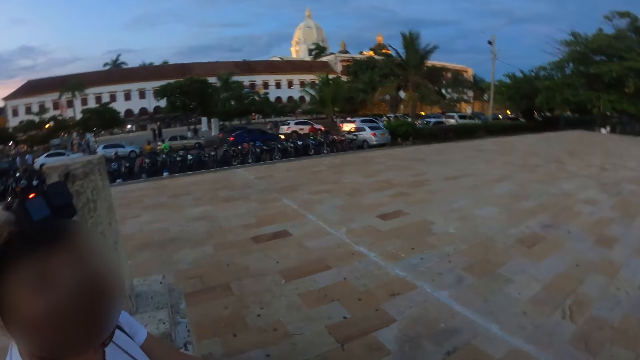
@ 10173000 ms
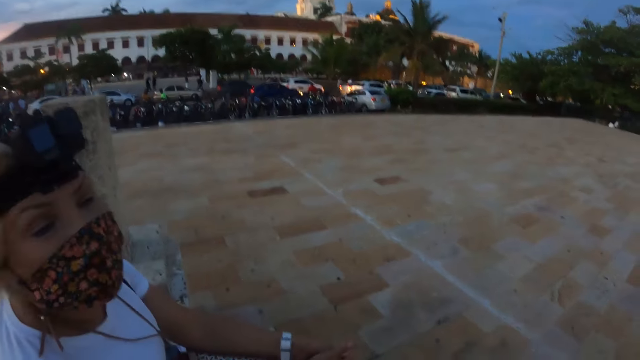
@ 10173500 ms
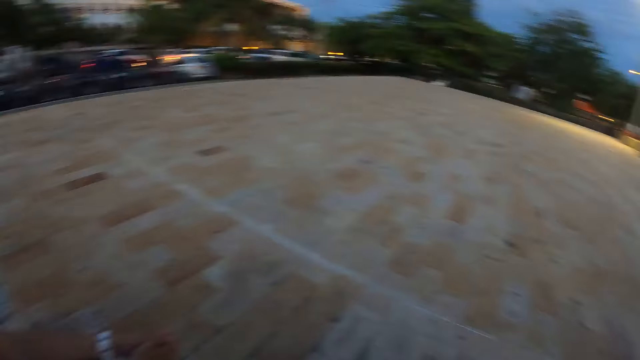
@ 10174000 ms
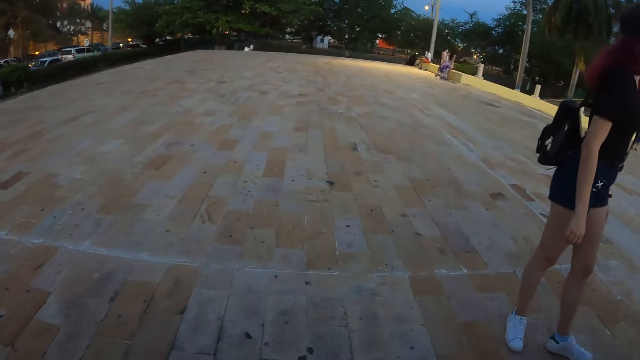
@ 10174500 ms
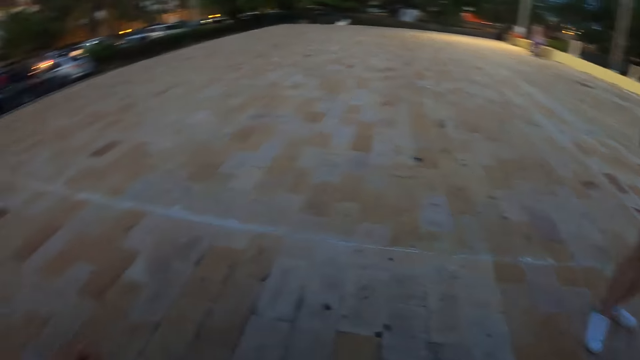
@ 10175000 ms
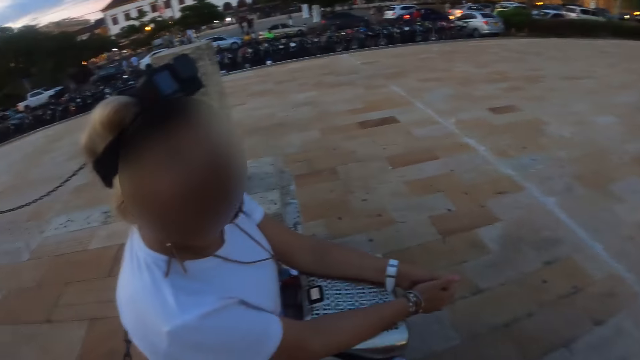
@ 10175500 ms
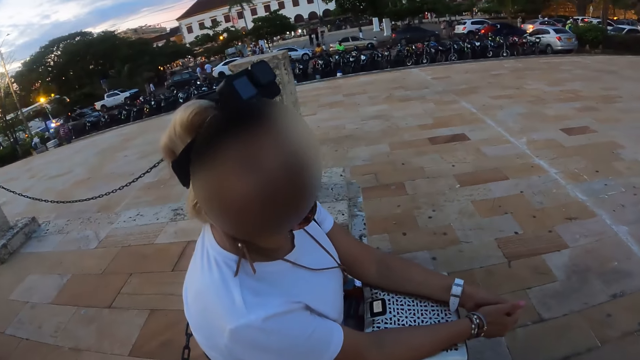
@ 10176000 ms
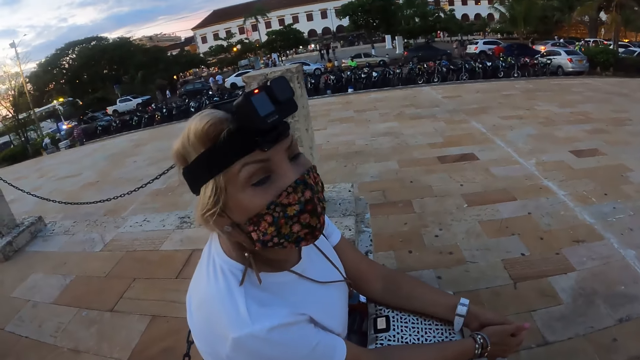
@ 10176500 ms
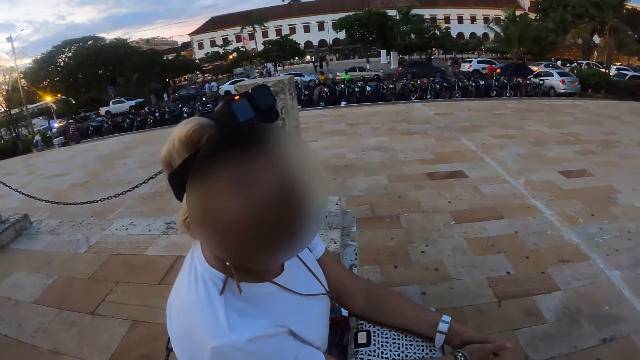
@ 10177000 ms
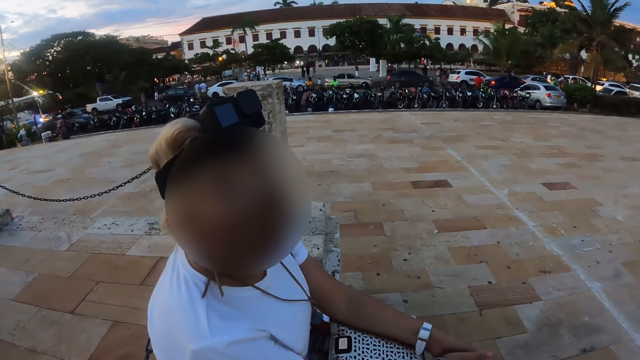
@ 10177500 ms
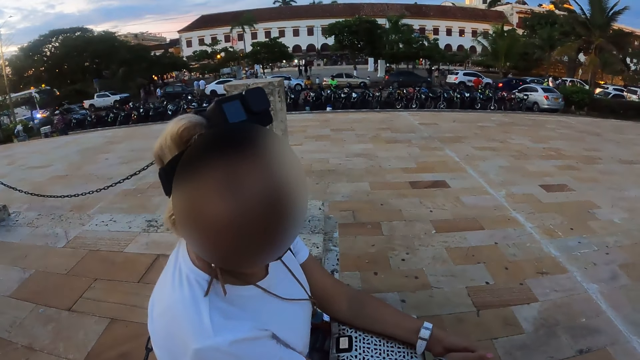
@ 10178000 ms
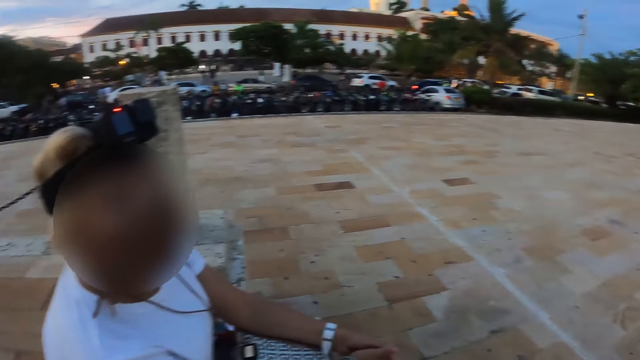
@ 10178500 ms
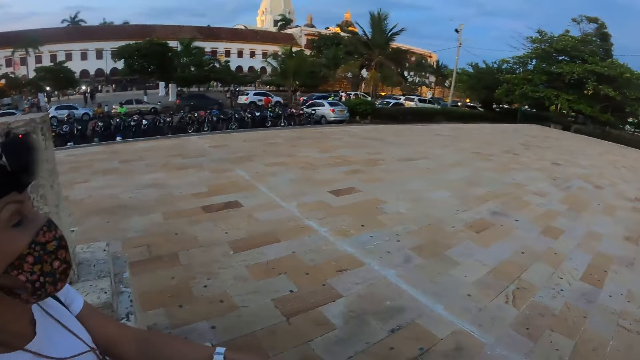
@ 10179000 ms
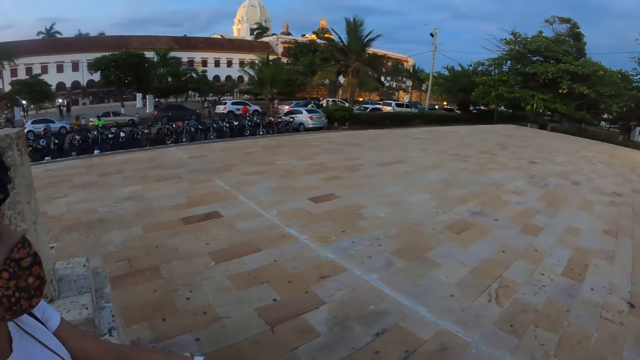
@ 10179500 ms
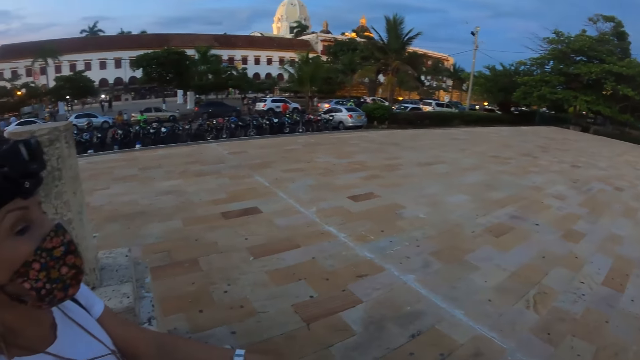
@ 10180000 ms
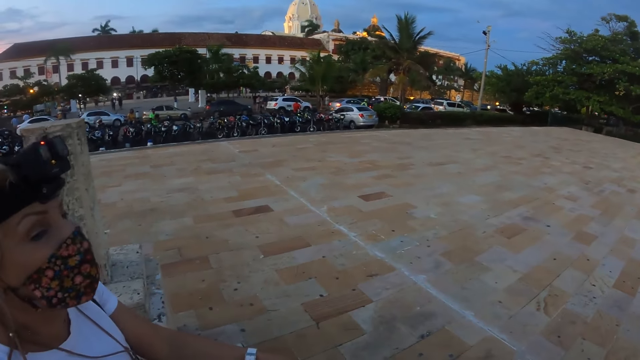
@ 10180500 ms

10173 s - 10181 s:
The camera wearer looks around. They look at a lady.

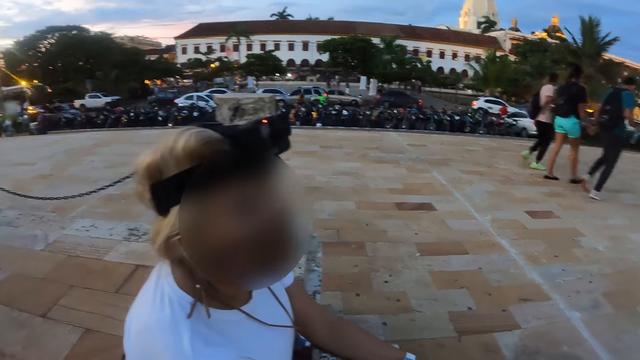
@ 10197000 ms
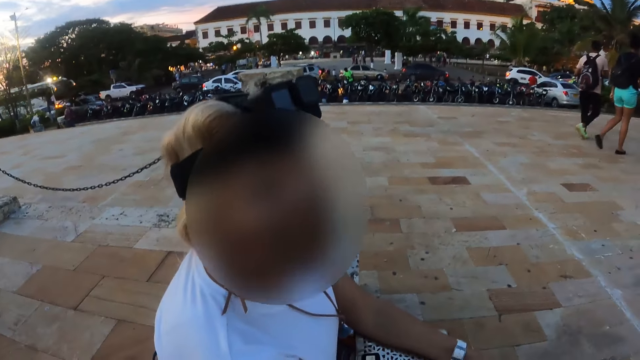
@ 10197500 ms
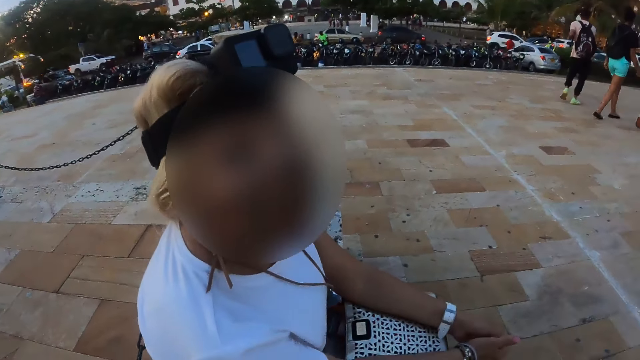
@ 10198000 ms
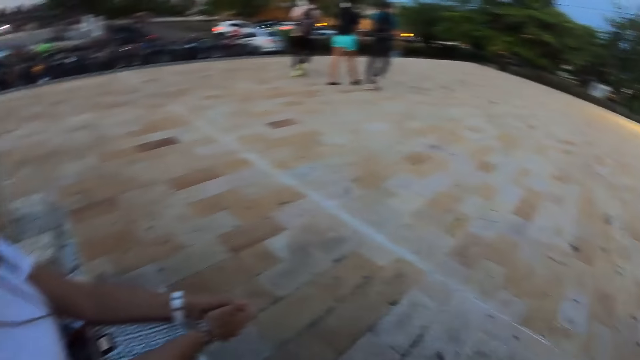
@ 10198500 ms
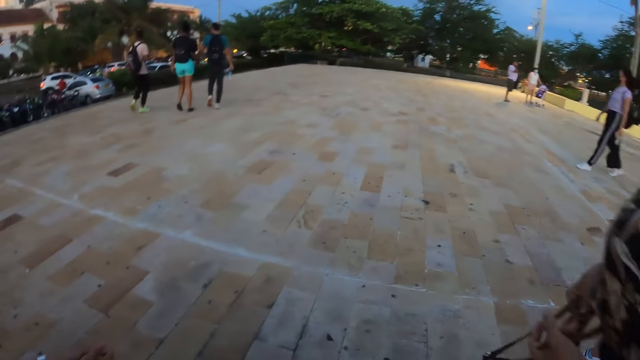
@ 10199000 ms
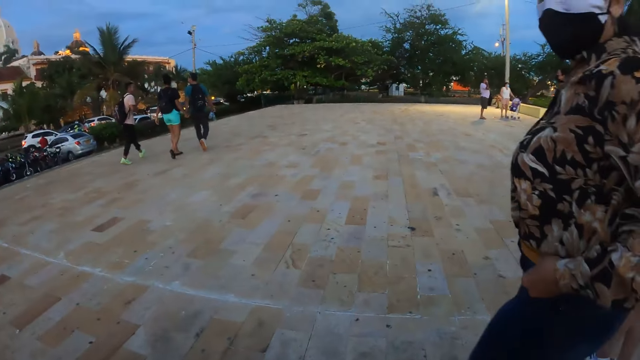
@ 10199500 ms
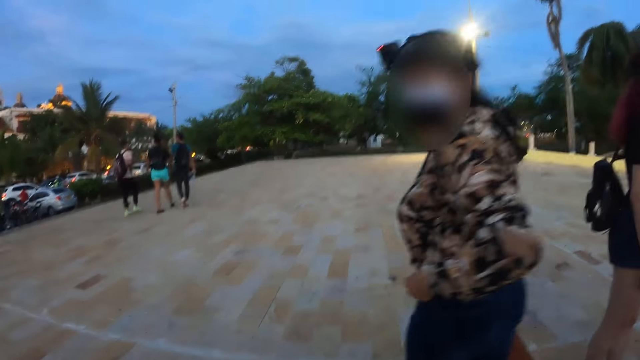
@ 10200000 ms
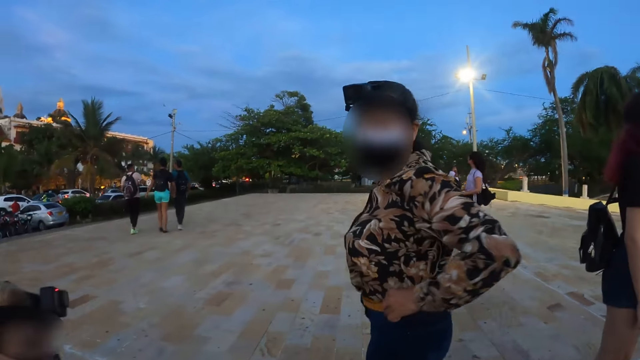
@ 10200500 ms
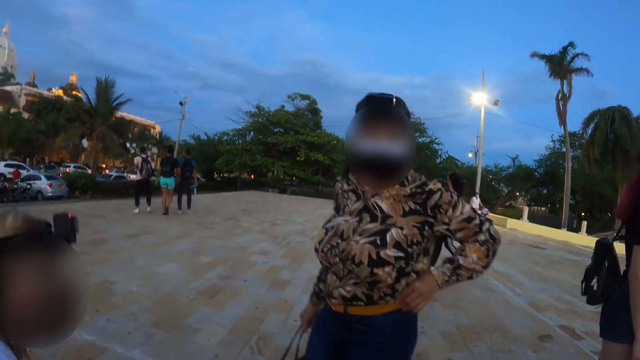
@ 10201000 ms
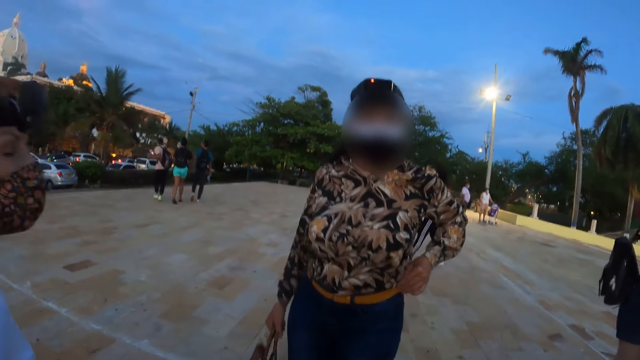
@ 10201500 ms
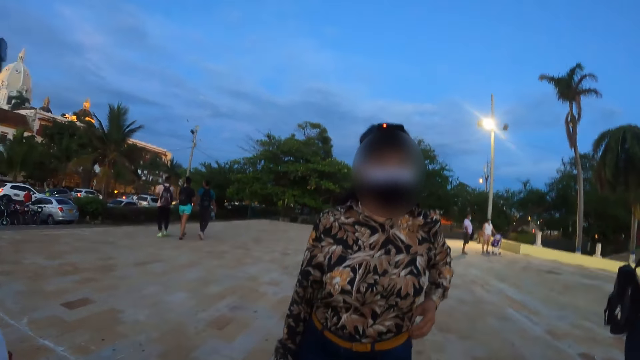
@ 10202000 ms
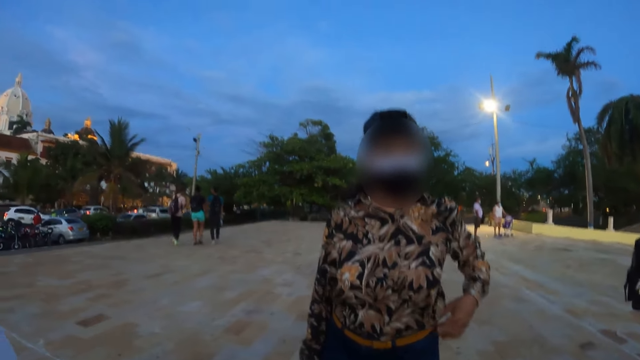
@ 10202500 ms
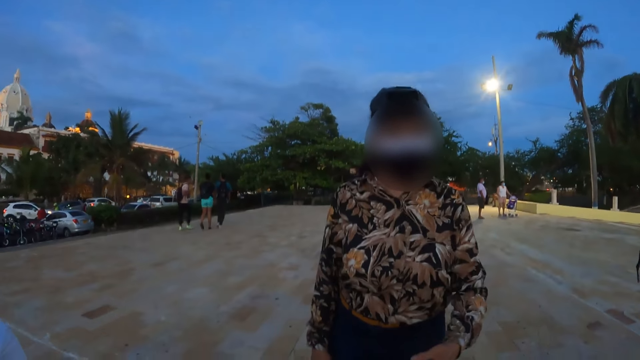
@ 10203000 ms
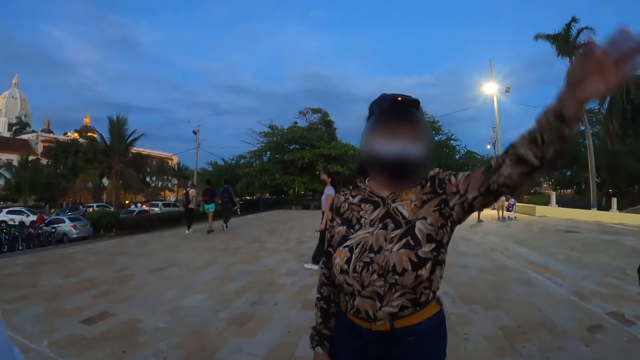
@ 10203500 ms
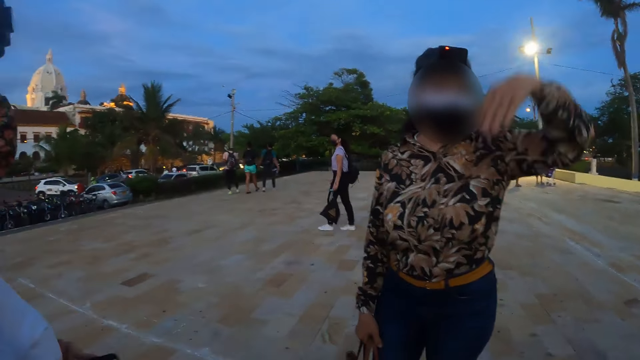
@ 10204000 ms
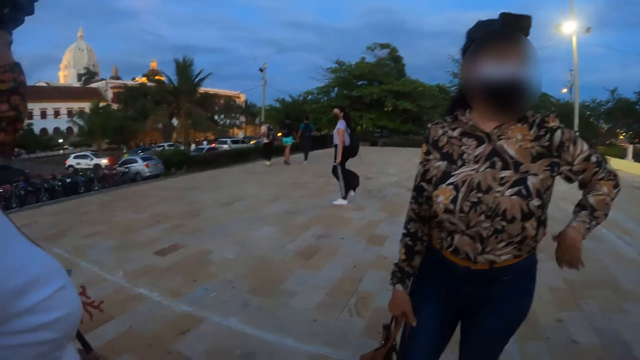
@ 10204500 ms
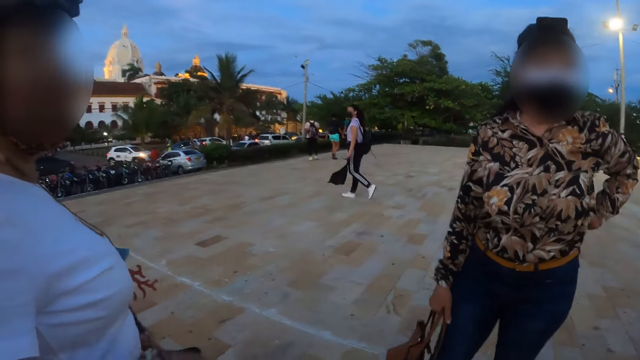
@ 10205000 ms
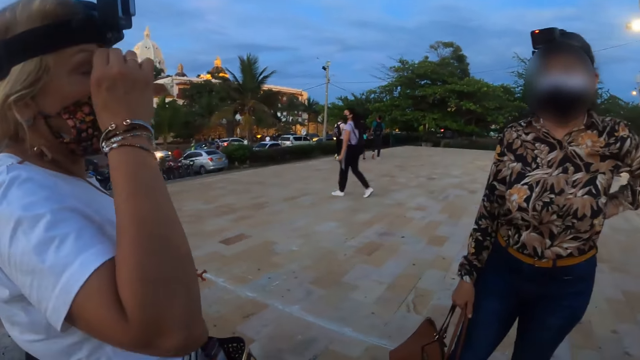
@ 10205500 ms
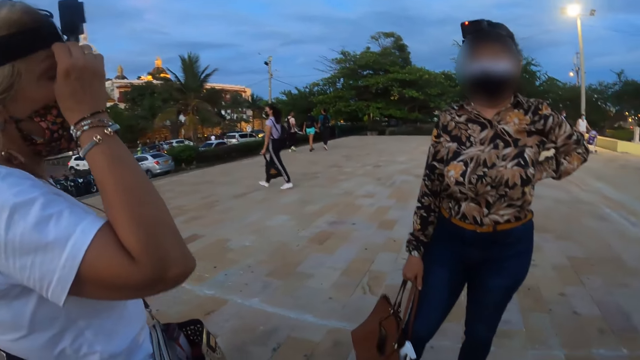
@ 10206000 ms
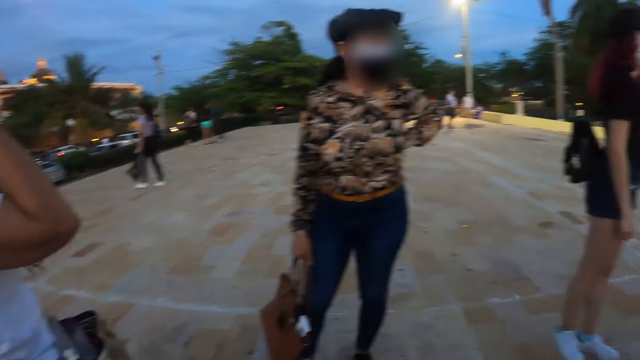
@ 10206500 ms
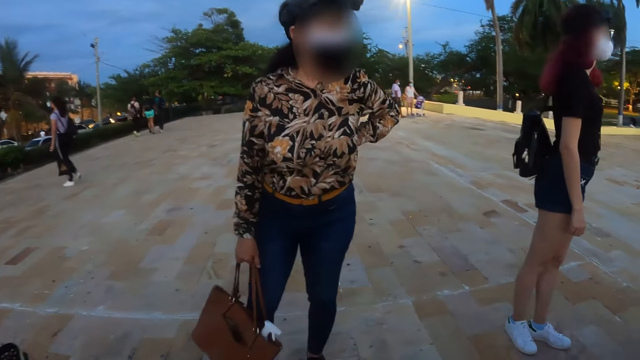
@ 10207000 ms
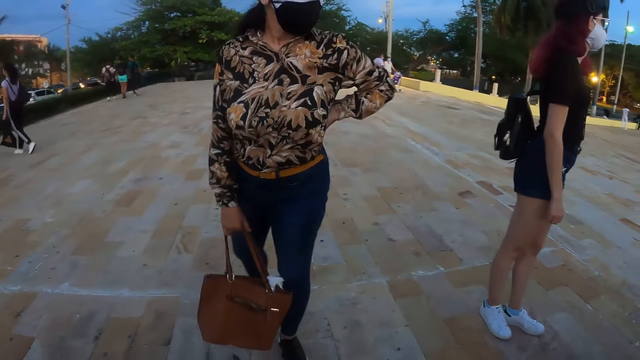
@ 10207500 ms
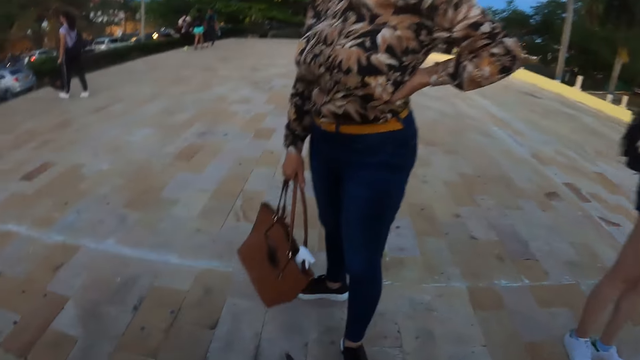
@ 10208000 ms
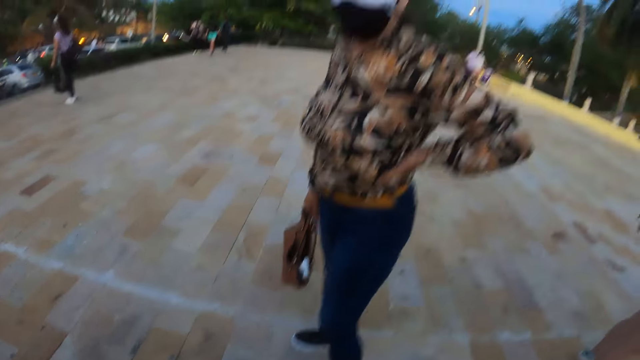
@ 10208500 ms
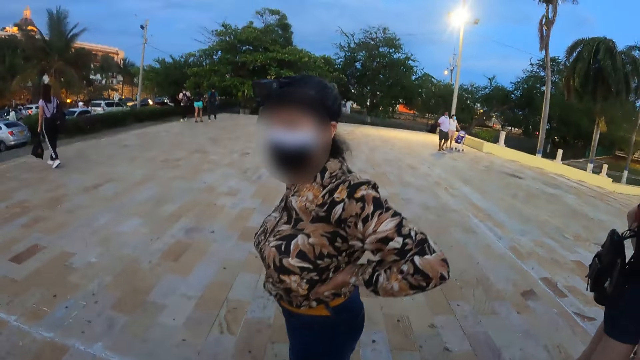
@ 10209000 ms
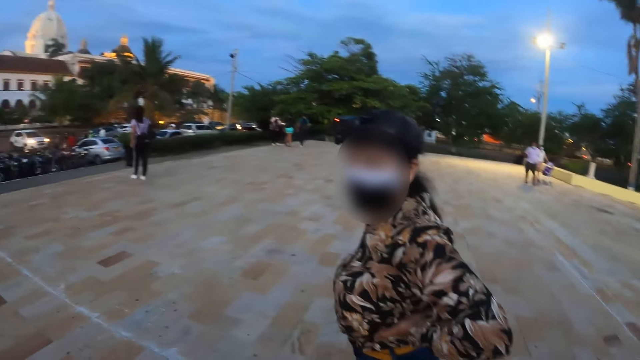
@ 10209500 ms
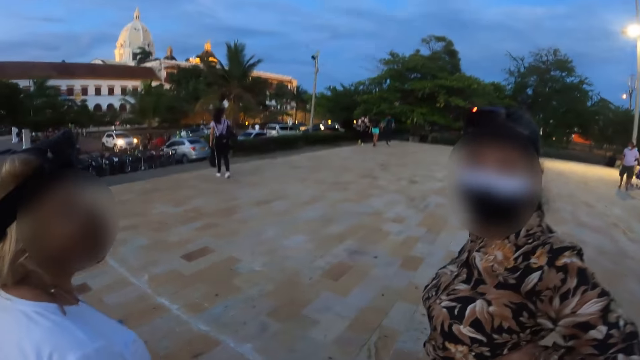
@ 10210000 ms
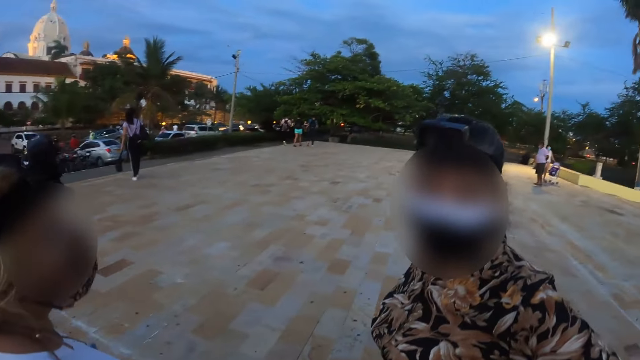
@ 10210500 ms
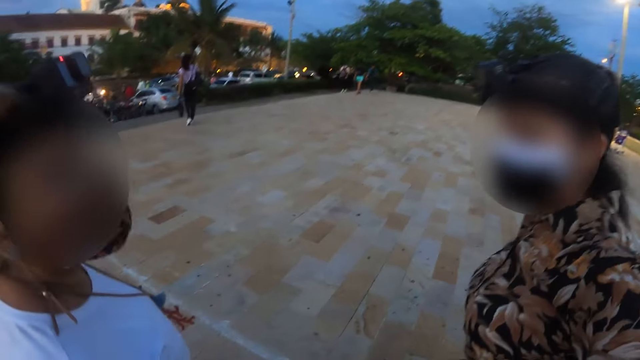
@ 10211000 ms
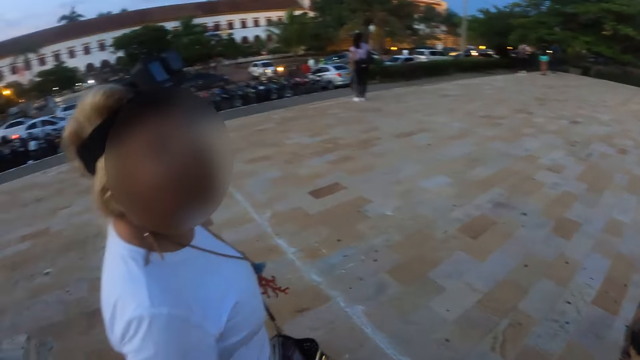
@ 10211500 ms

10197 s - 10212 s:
The camera wearer interacts with a person and another person. He looks at a lady. He raises the hand, lowers the hand and holds the waist. Another lady touches his face. The camera wearer looks at the first lady. The person and the other person interact.
